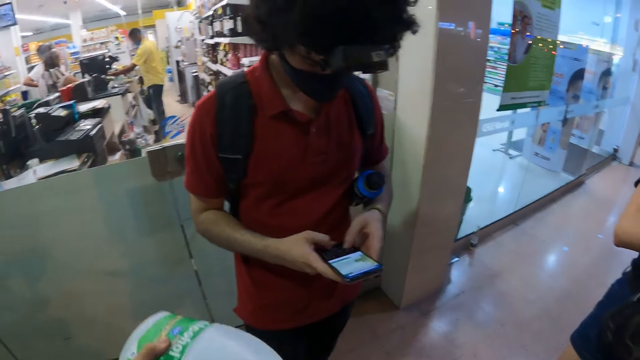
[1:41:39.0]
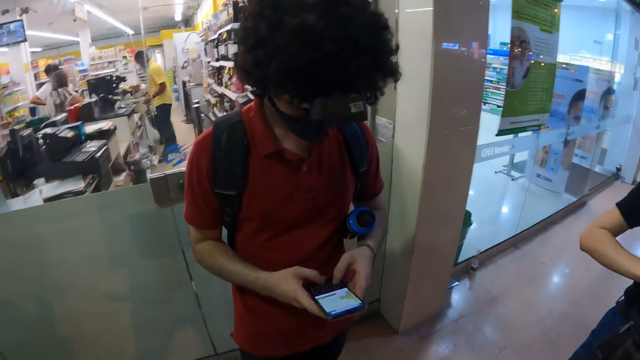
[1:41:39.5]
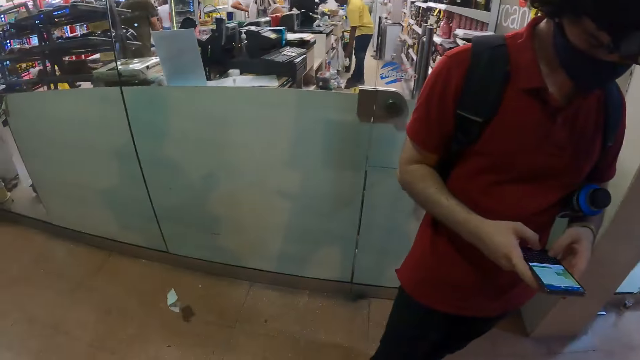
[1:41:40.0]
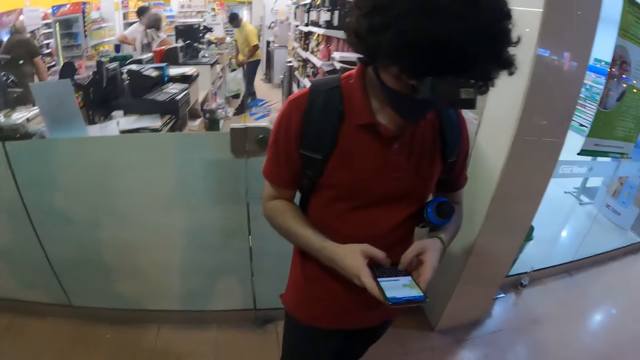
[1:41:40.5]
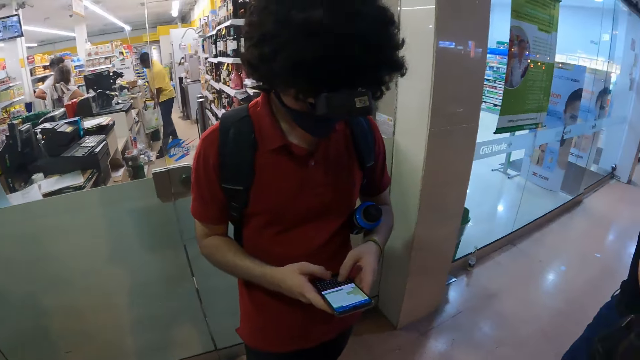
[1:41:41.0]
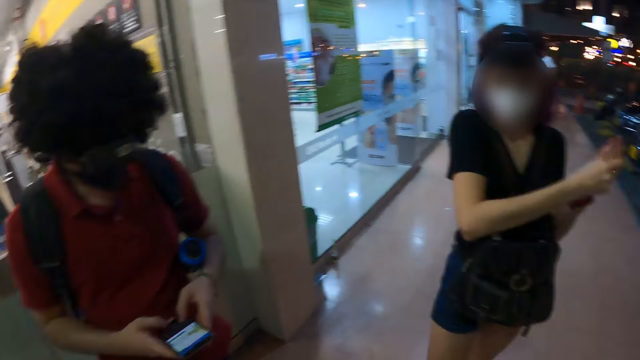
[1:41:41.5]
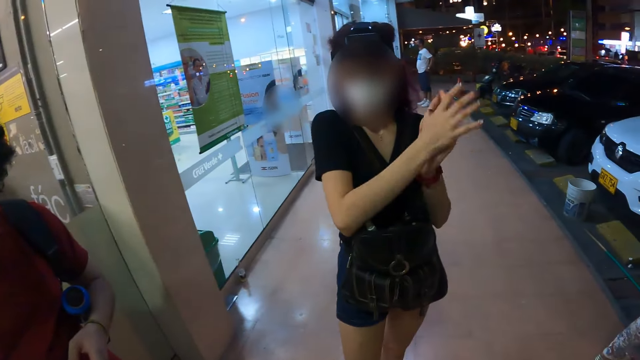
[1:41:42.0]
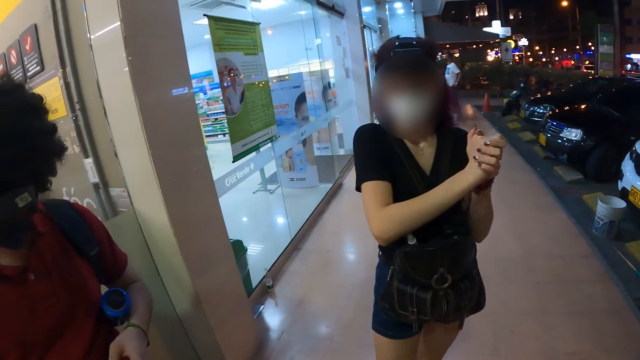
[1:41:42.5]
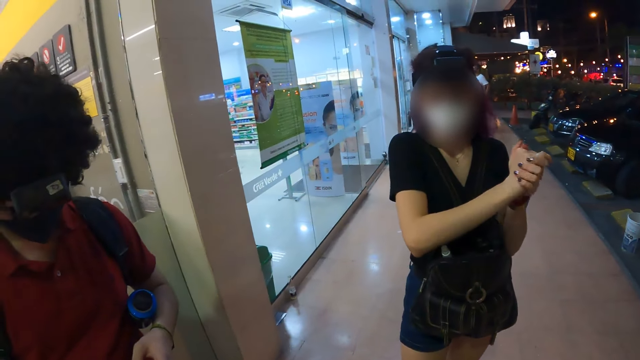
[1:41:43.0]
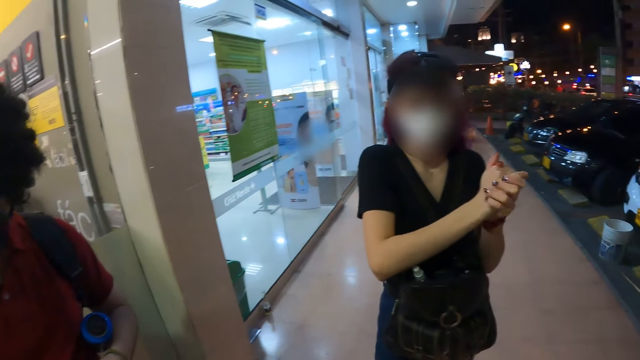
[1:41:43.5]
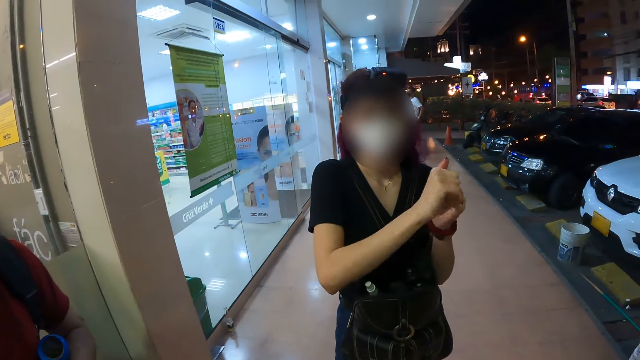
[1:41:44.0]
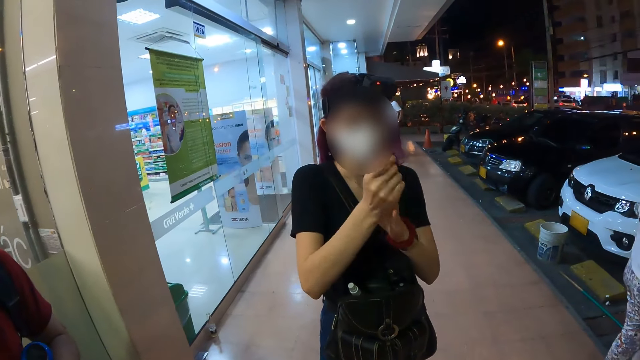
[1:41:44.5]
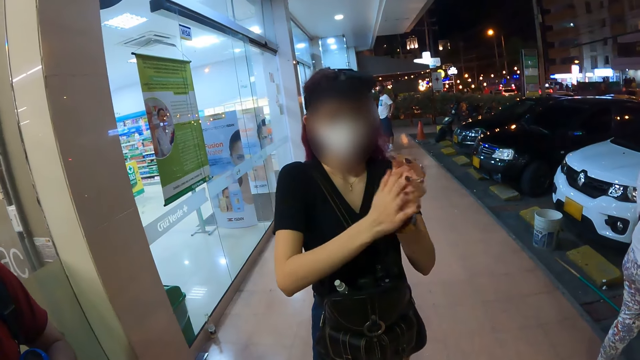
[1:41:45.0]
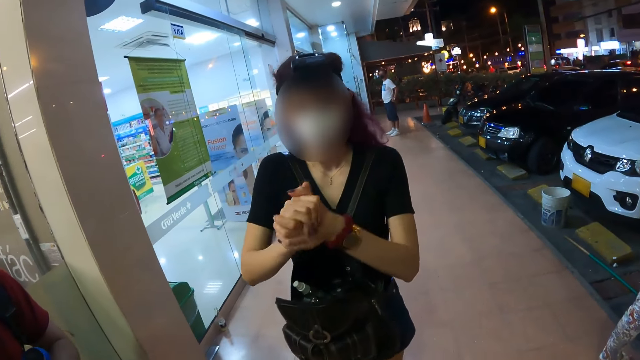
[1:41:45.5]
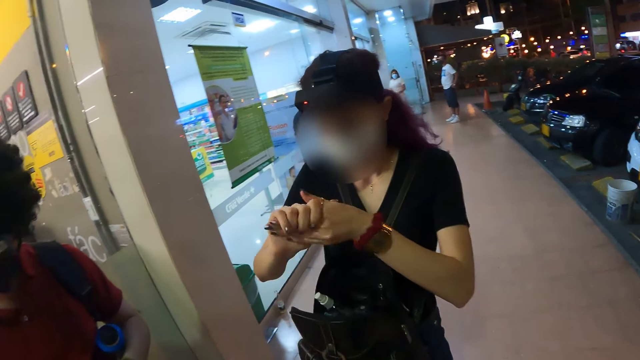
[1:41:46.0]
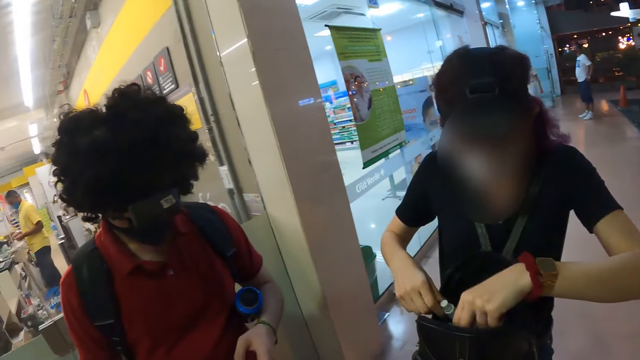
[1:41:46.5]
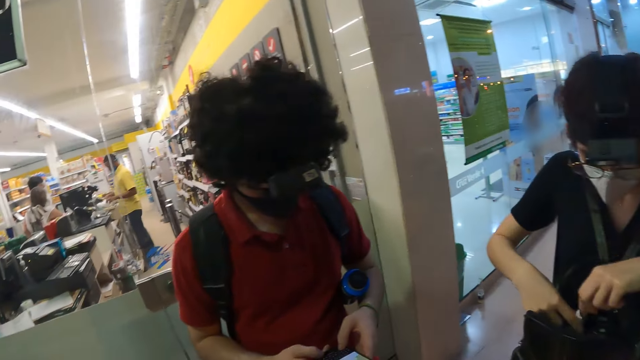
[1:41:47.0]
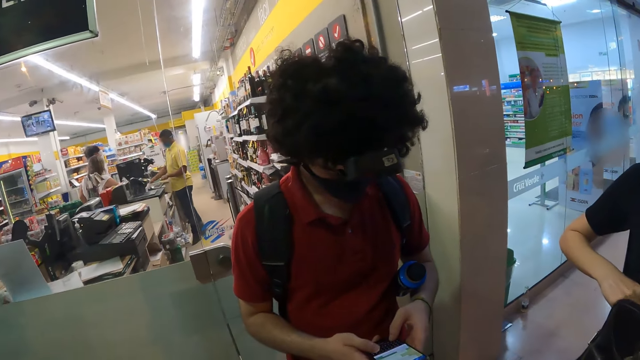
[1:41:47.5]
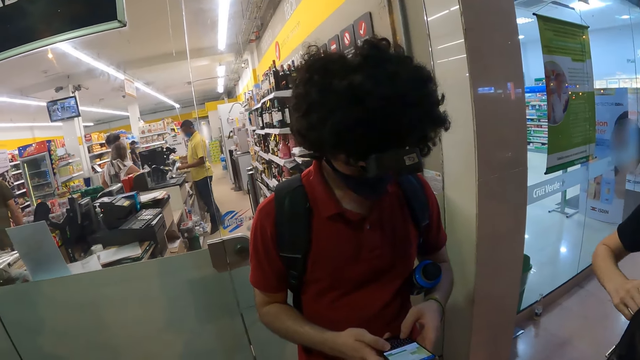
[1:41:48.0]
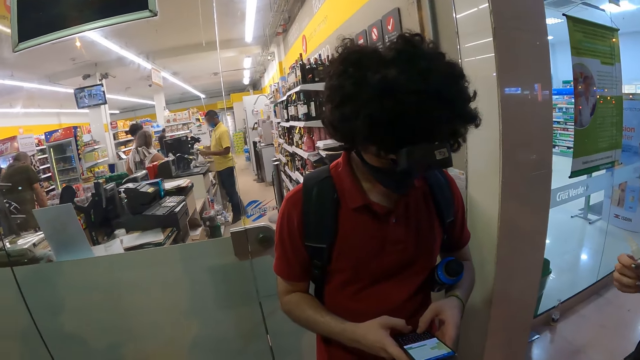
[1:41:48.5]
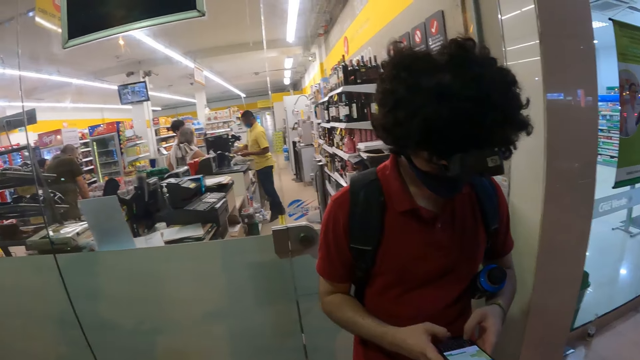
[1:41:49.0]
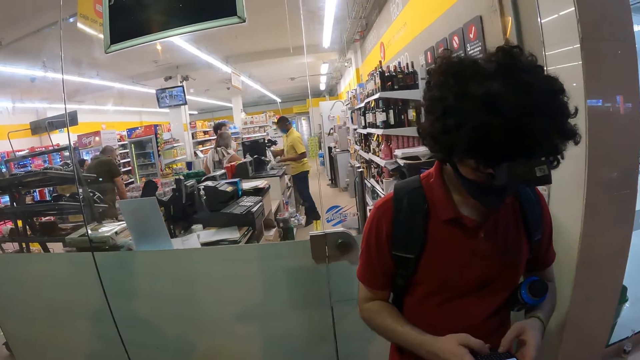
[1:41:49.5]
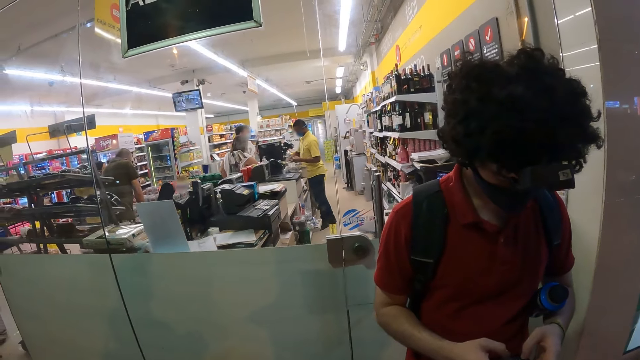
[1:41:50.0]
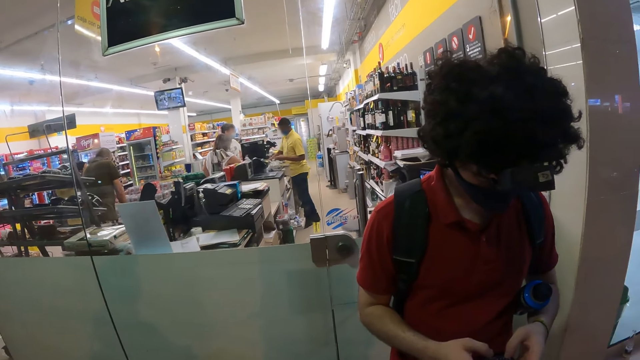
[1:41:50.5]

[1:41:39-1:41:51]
A man presses the phone with both hands. The camera wearer raises the soda drink with her left hand. She takes out another drink from the bag. She throws the receipt on the floor with her left hand. She turns towards a woman. The woman rubs her palms together. The camera wearer touches the tube inside the backpack with her right hand. She looks around.

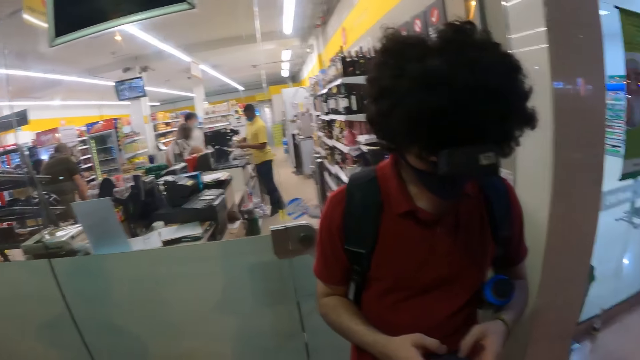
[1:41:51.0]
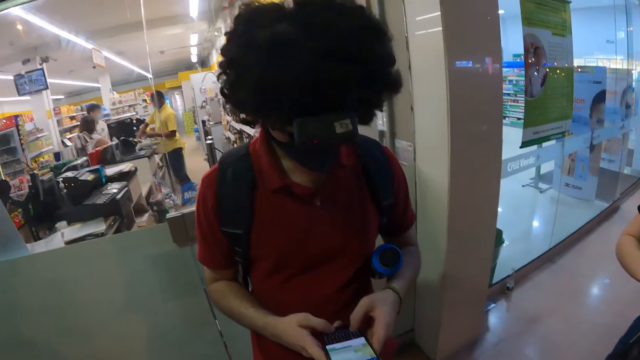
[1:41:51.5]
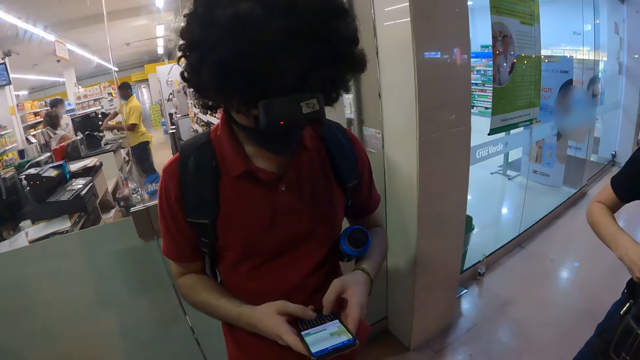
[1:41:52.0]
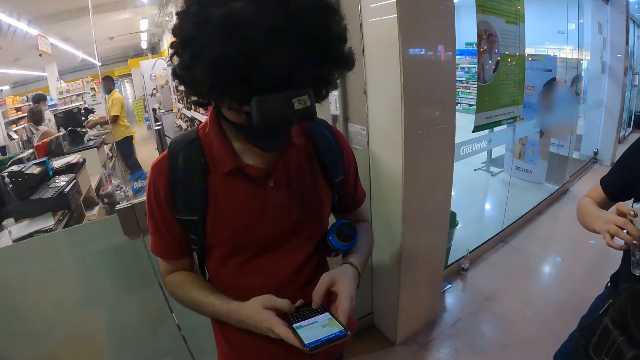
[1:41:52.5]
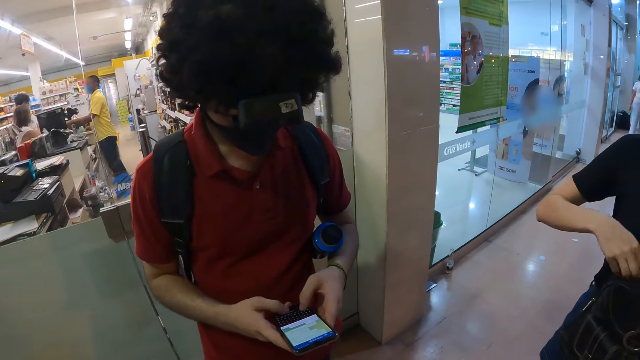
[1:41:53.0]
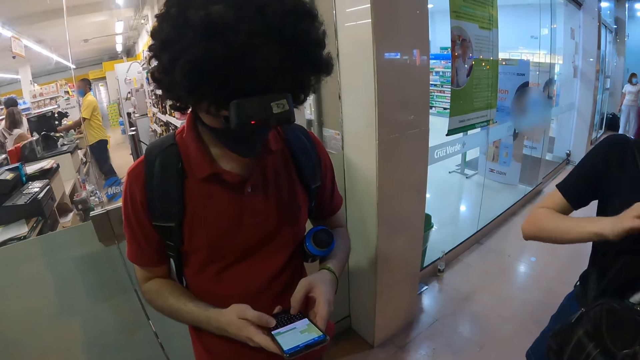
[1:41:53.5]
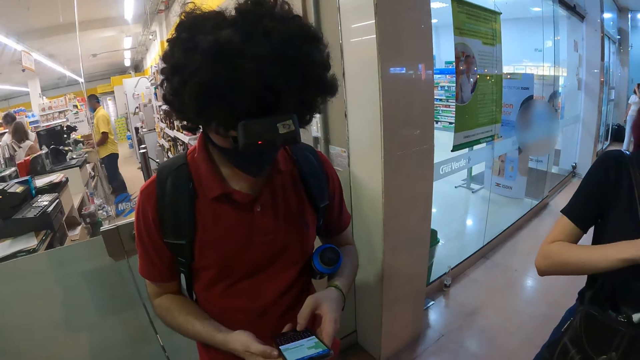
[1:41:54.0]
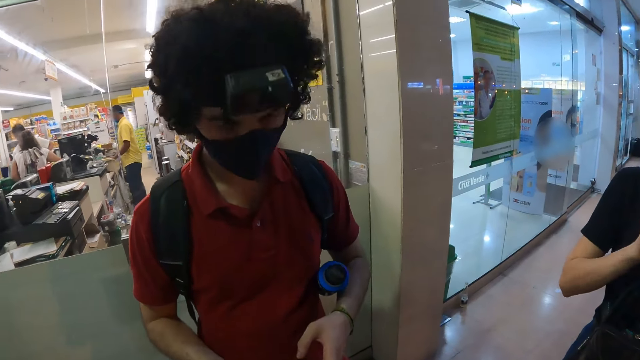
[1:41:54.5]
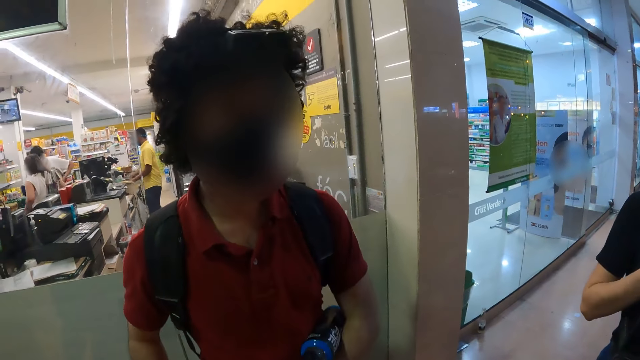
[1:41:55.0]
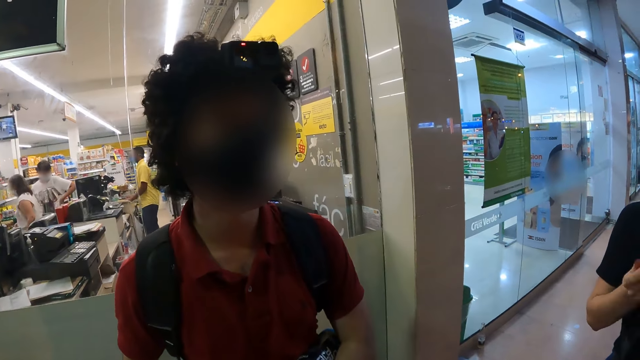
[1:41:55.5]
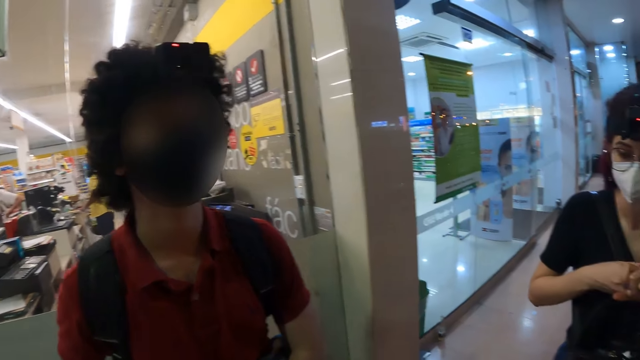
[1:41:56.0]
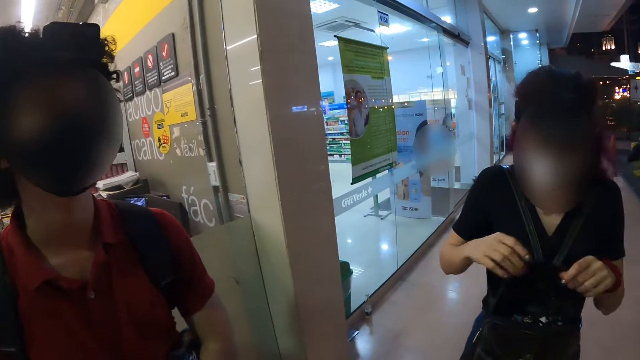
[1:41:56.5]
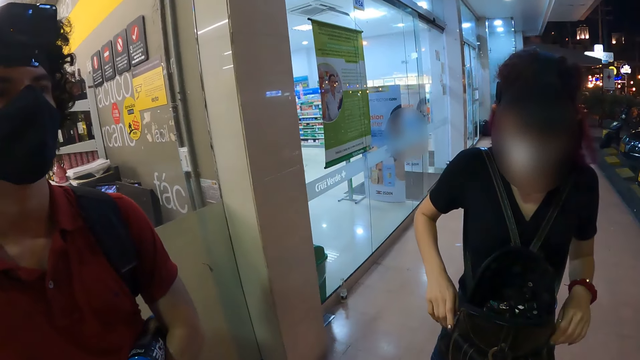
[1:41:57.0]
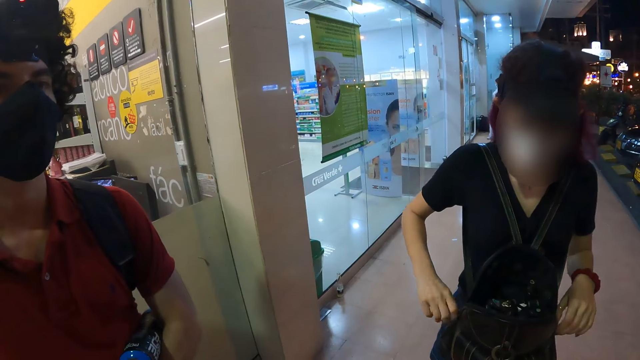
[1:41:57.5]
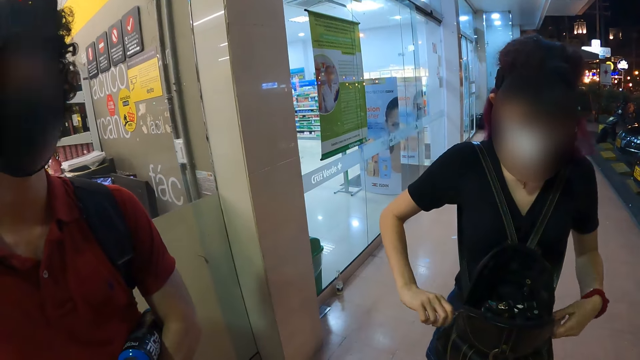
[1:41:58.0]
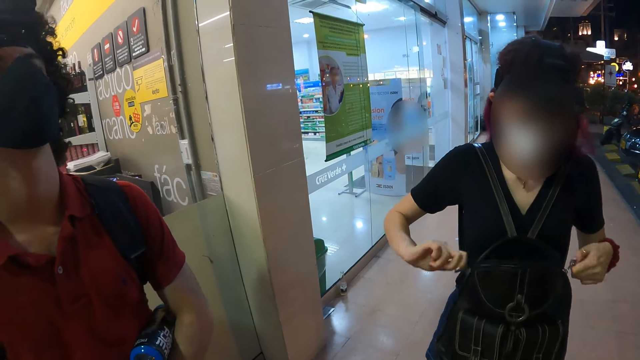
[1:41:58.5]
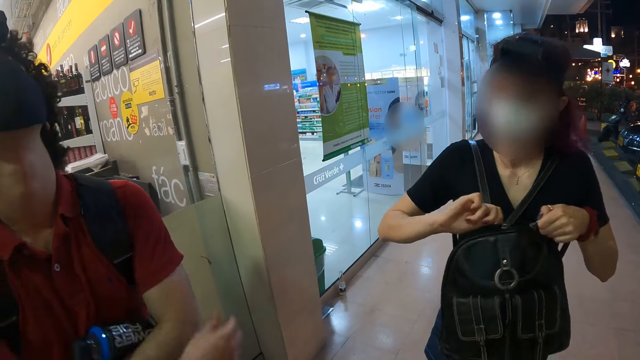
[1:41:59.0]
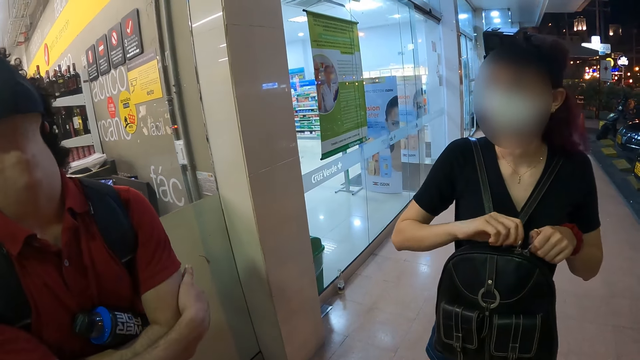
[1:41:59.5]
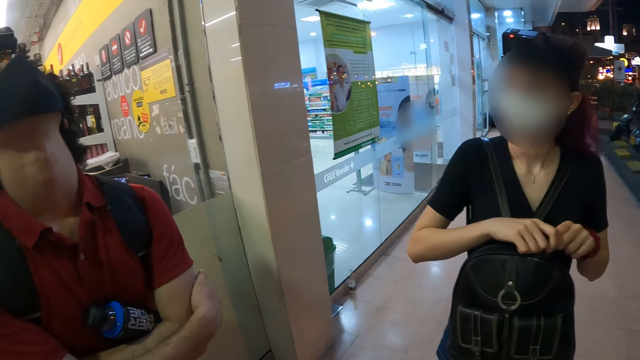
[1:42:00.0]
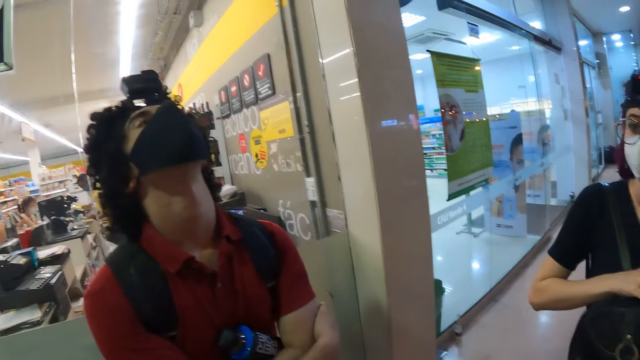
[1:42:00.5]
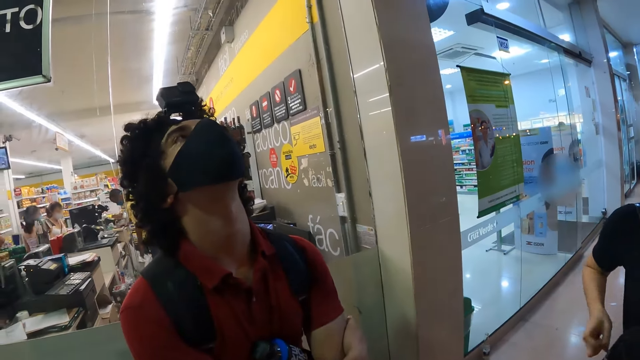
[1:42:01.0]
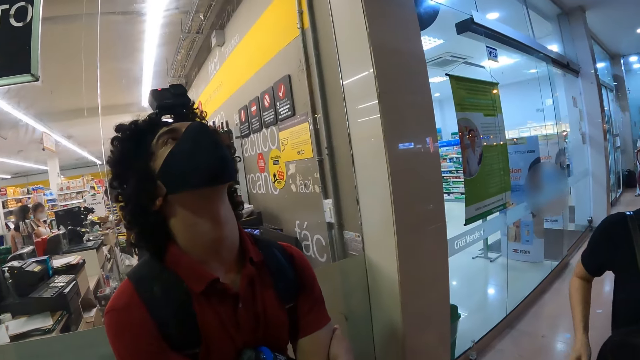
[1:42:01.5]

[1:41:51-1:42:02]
A man presses the phone with both hands. A woman closes the backpack with both hands. The man folds his hands.
